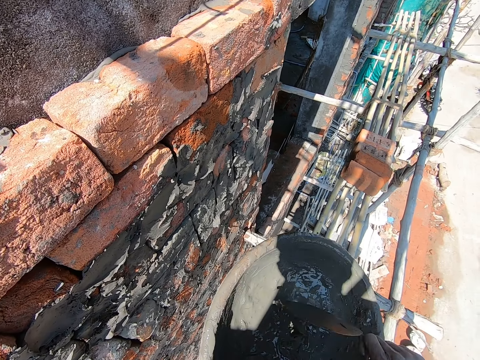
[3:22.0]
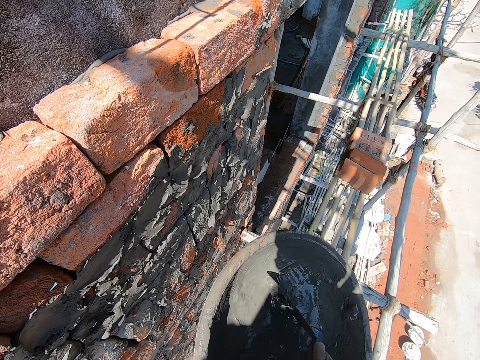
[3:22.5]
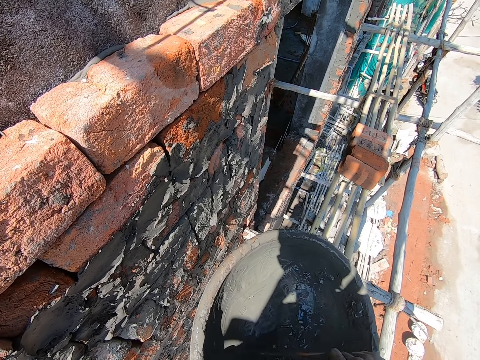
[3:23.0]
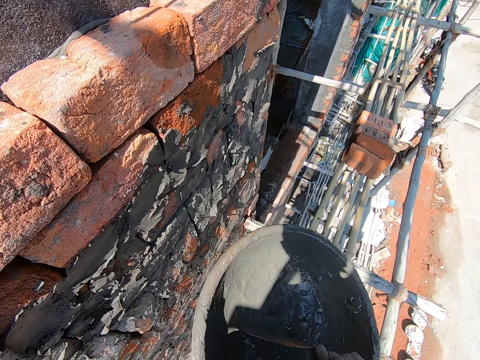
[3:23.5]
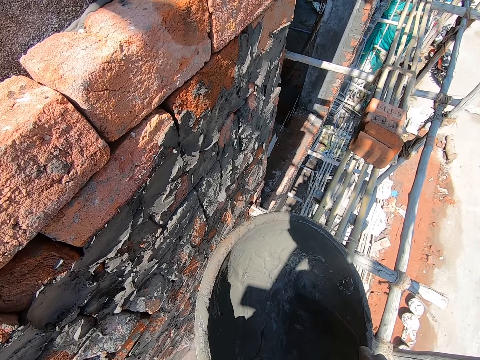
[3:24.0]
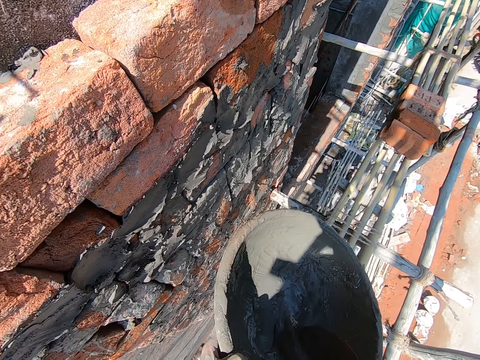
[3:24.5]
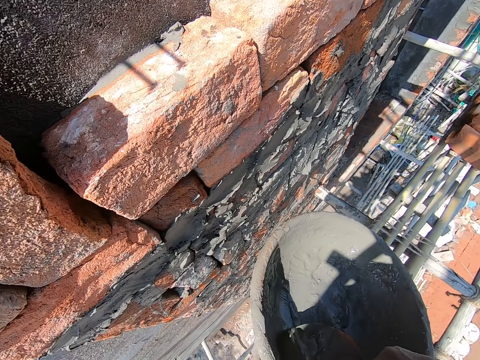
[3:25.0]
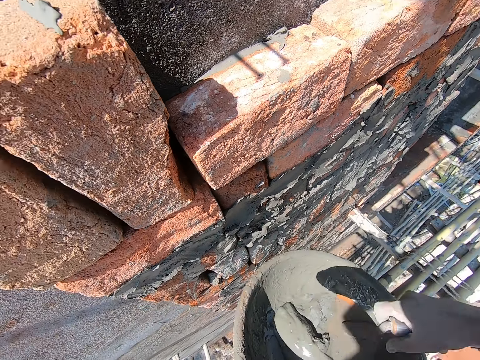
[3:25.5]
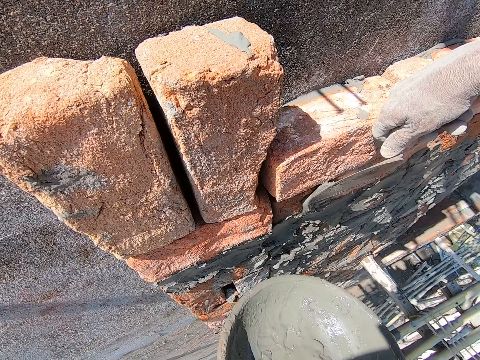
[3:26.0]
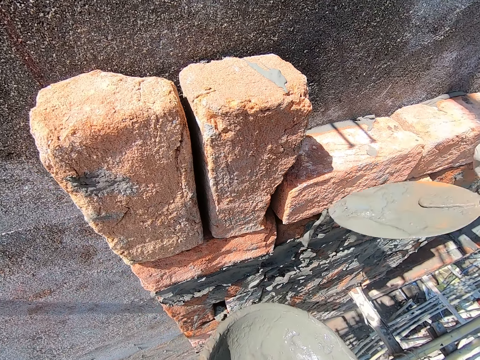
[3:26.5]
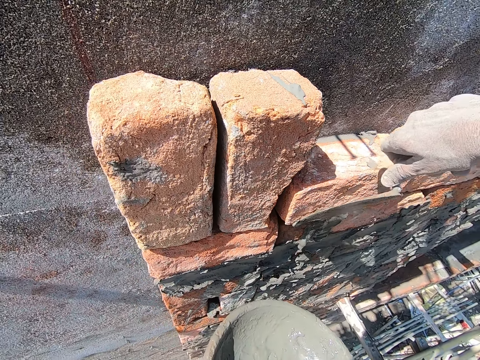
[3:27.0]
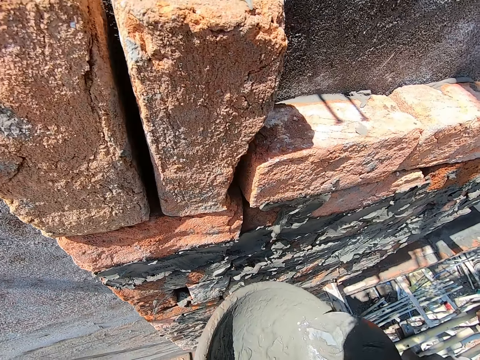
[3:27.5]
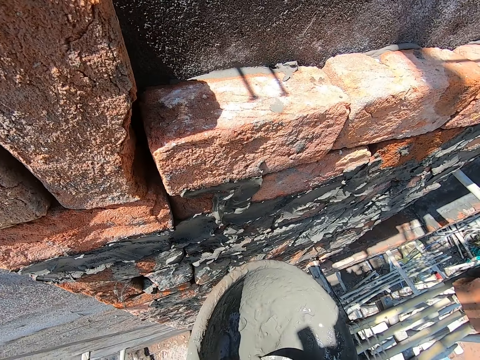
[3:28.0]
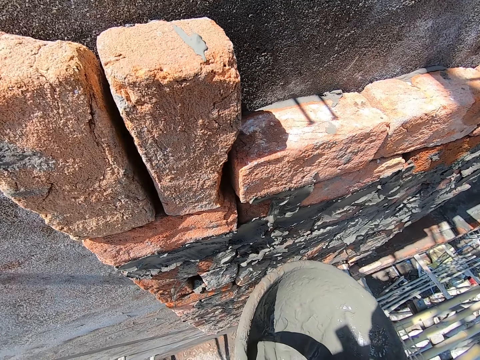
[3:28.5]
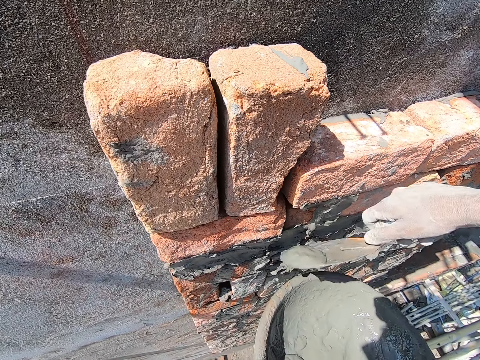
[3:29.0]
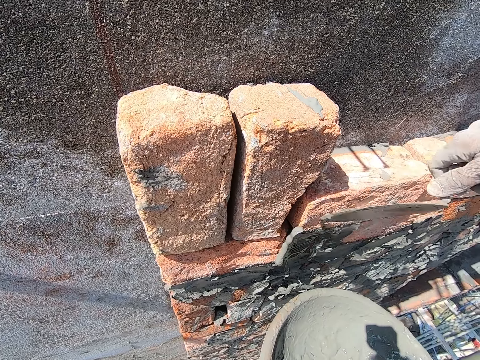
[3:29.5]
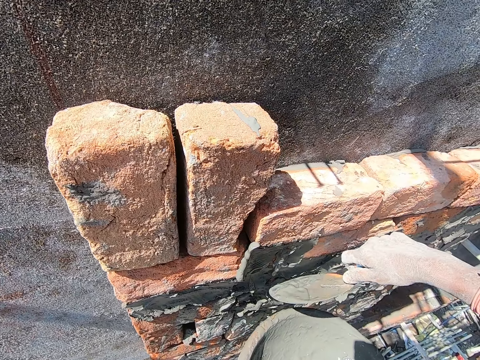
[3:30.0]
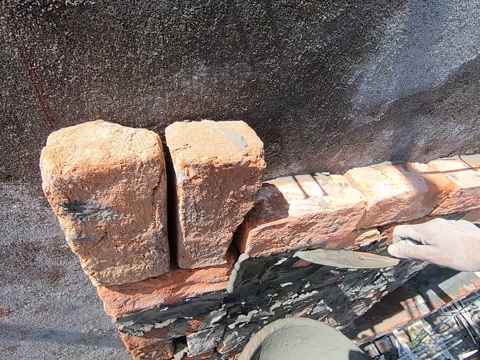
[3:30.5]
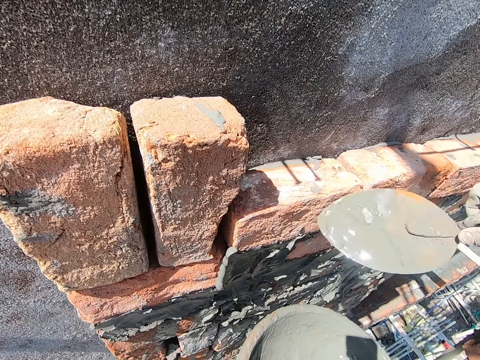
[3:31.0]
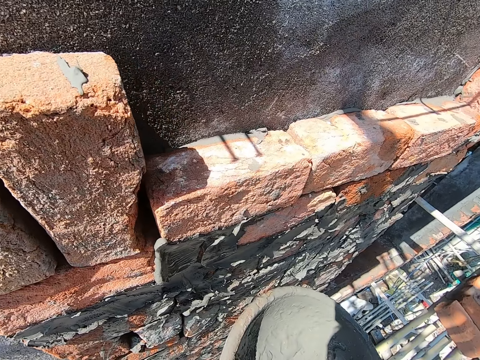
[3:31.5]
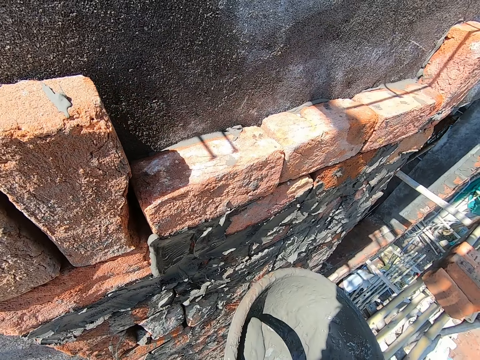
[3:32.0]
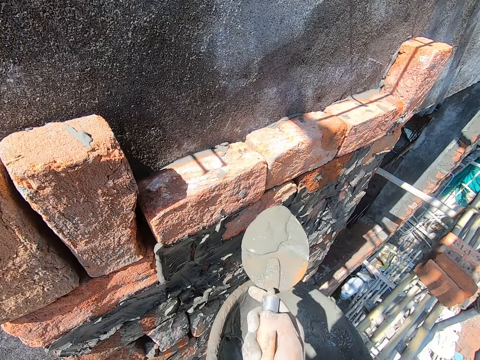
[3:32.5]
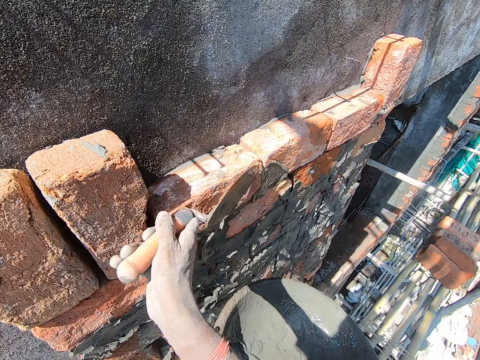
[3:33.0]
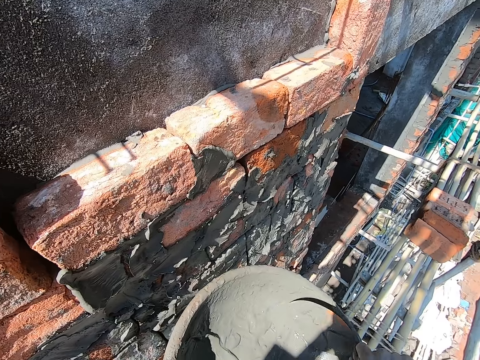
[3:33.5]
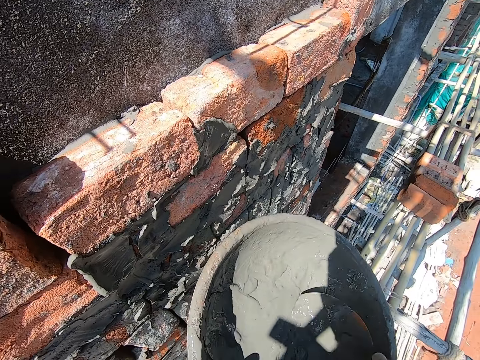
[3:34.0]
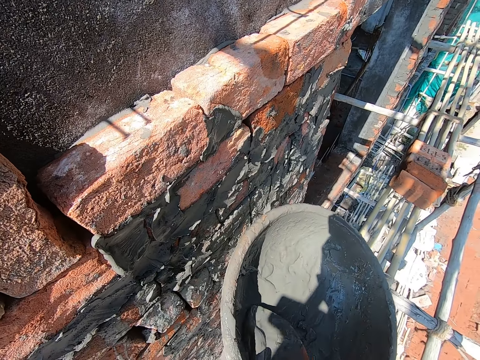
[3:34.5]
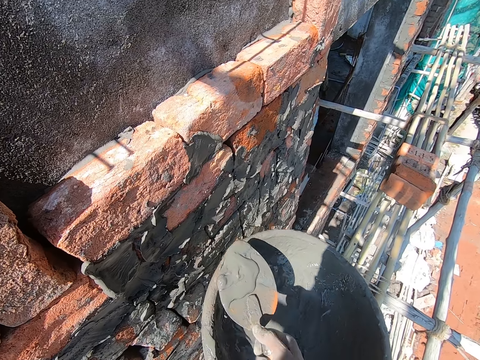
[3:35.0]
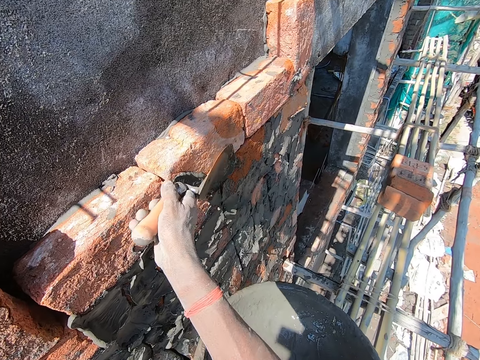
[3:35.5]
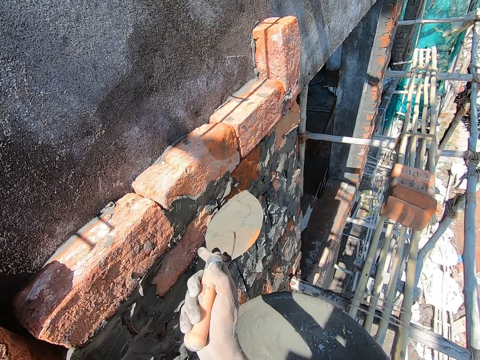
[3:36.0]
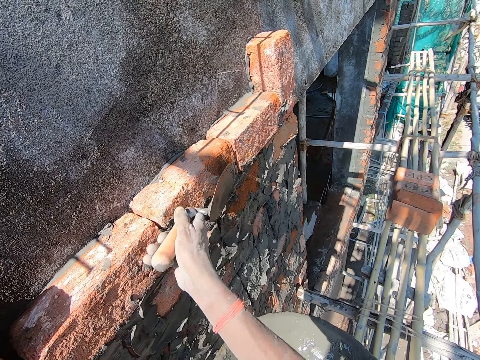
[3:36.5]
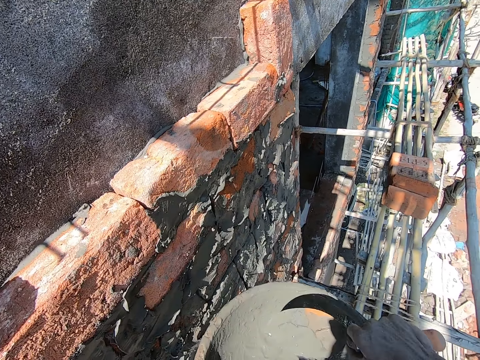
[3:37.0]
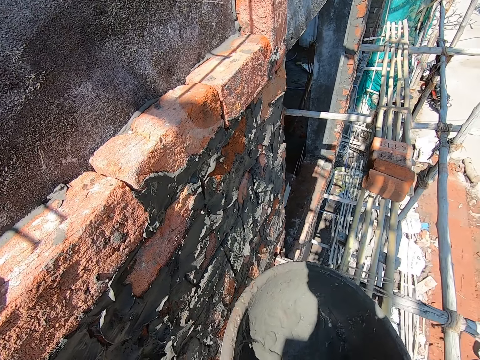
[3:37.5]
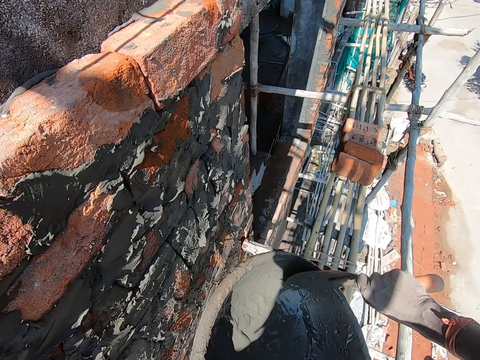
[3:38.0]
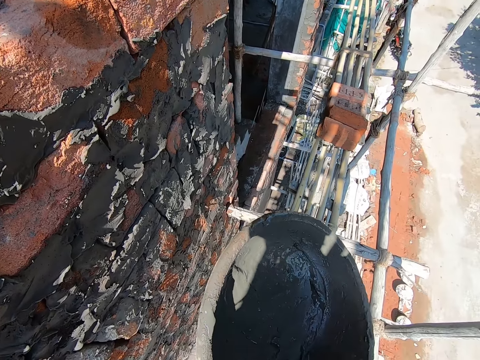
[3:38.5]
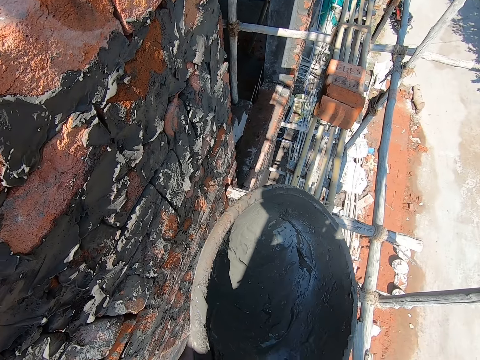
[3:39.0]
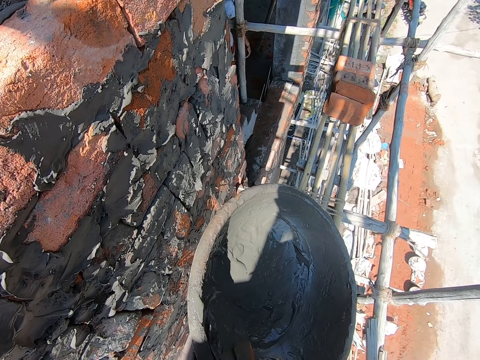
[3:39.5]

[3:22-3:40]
The camera wearer scoops concrete in the basin with a trowel. They plaster the wall with the concrete on the trowel. They scoop concrete in the basin. They plaster the wall with the concrete on the trowel. They scoop concrete in the basin. They plaster the wall with the concrete on the trowel. They scoop concrete in the basin. They plaster the wall with the concrete on the trowel. They scoop concrete in the basin.

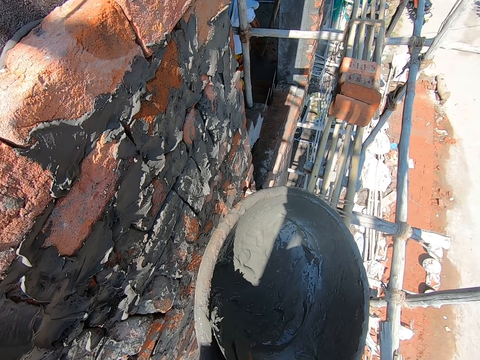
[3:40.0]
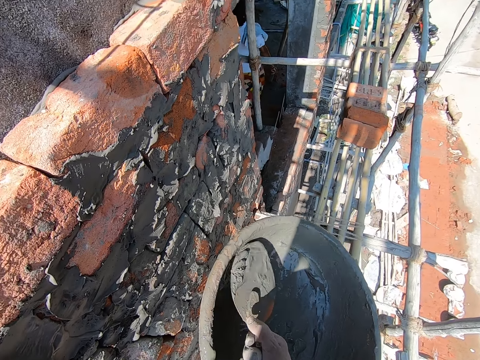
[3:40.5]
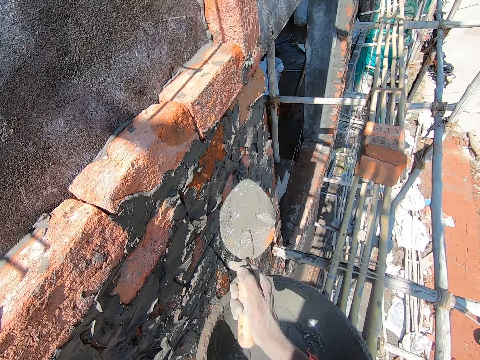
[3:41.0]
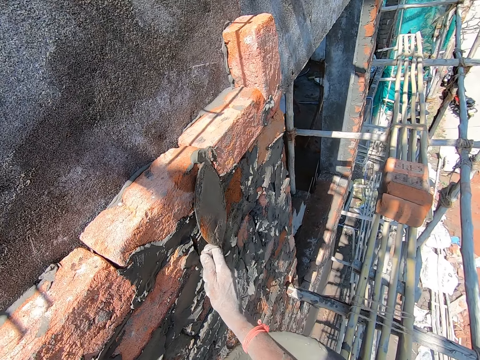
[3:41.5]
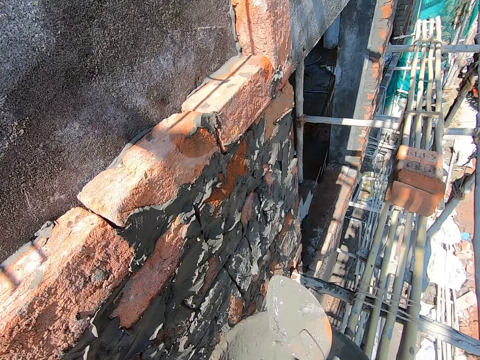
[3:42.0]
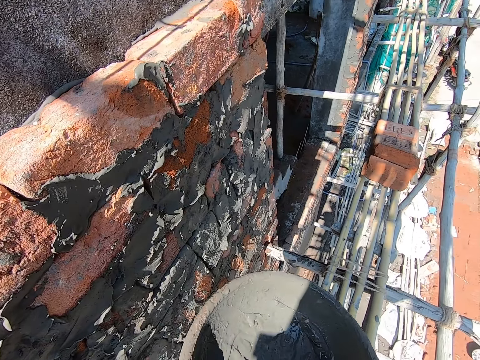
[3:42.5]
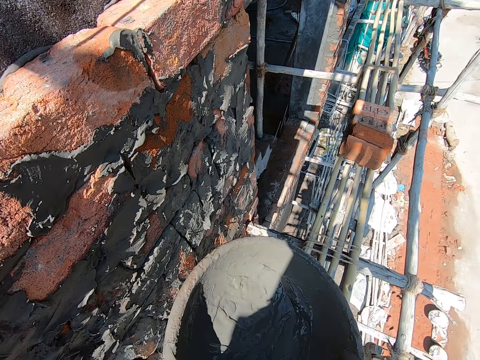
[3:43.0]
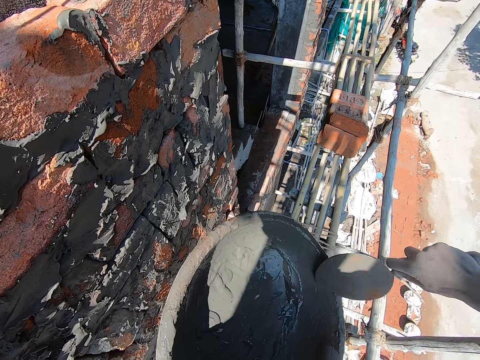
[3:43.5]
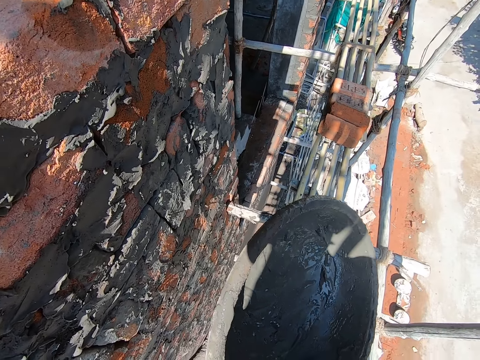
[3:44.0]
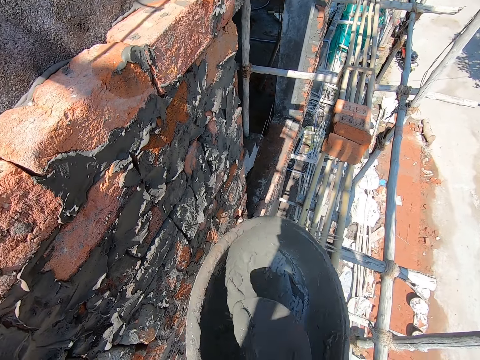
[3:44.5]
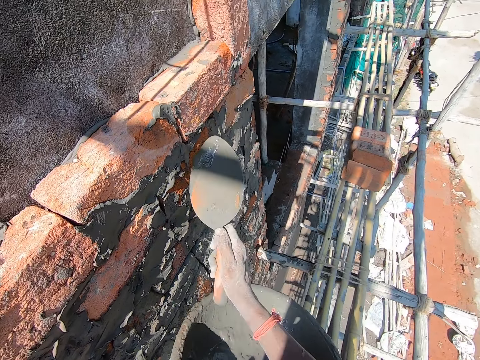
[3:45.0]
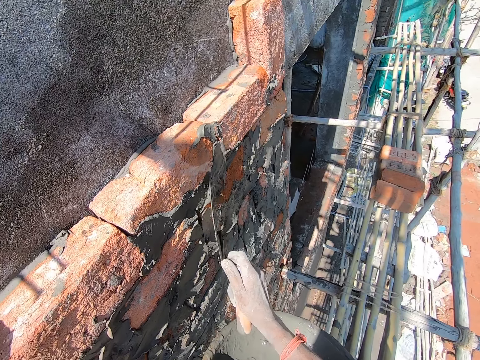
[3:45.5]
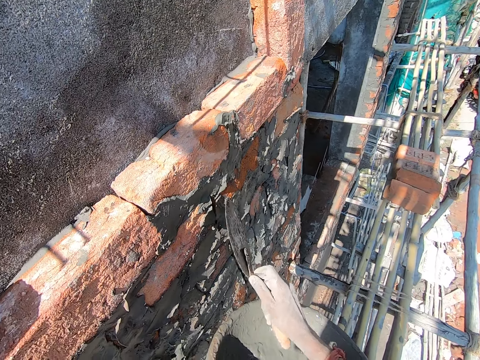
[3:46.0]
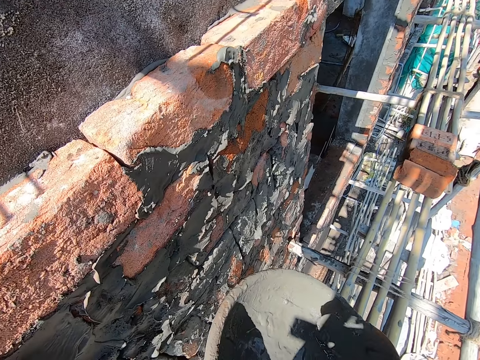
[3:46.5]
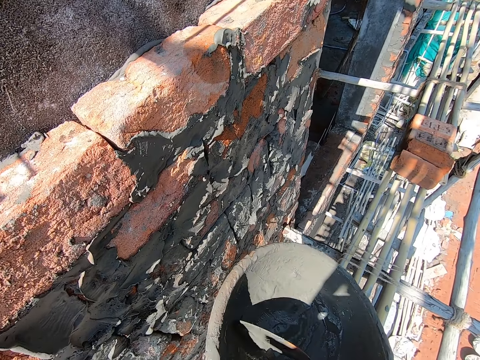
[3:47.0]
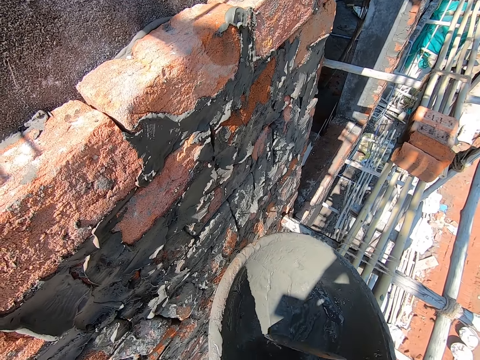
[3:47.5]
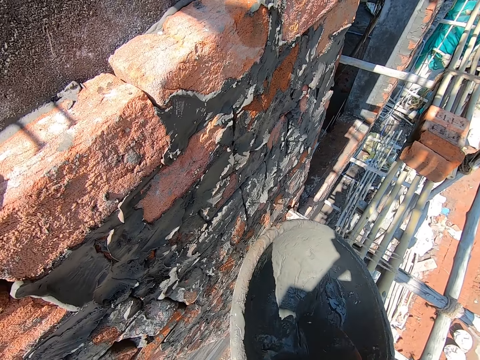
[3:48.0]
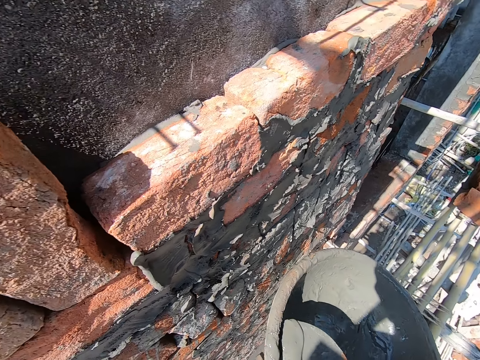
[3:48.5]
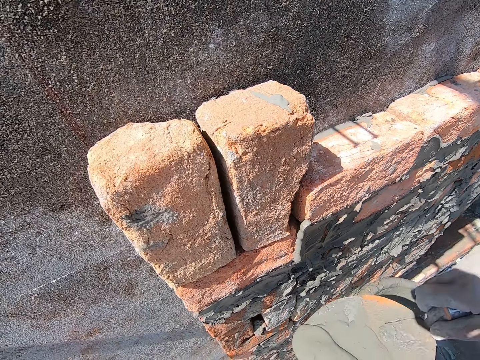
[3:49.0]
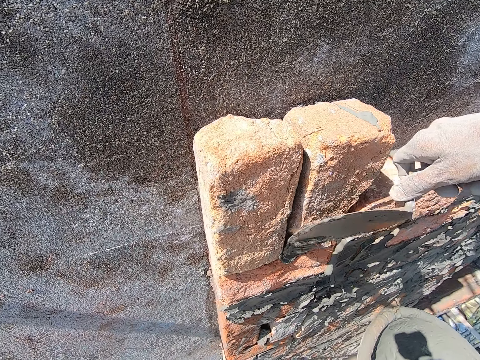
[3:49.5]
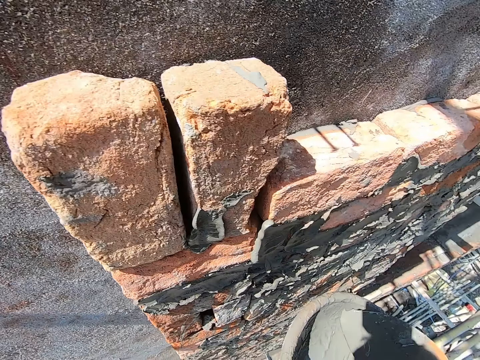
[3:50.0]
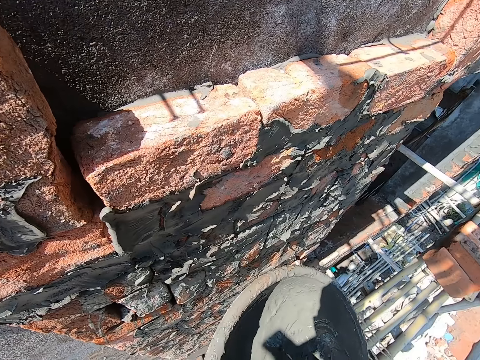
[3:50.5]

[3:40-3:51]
A person walks around in the construction building. The camera wearer plasters the wall with the concrete on the trowel. They scoop concrete in the basin. They plaster the wall with the concrete on the trowel. They scoop concrete in the basin. They plaster the wall with the concrete on the trowel. They scoop concrete in the basin.
